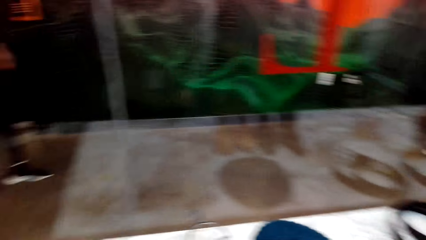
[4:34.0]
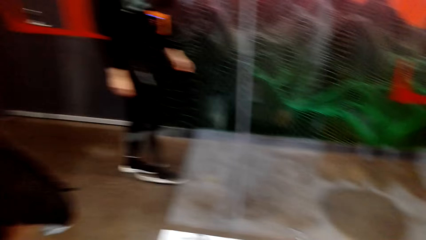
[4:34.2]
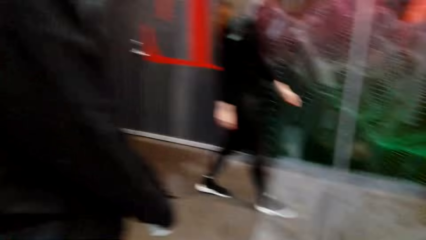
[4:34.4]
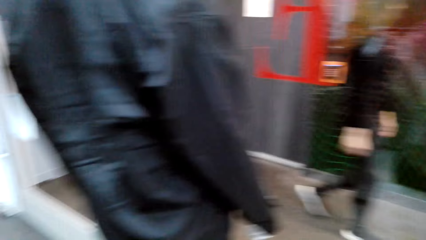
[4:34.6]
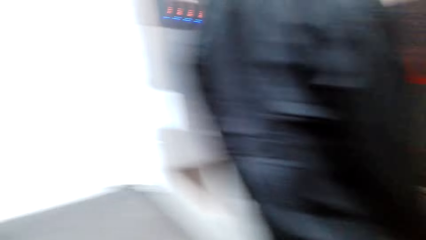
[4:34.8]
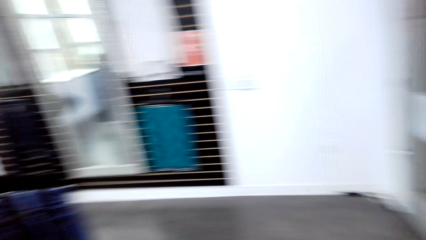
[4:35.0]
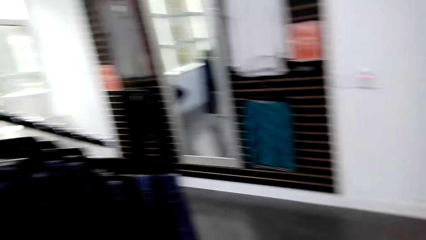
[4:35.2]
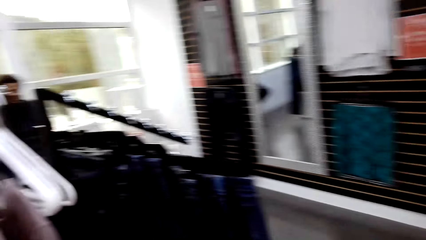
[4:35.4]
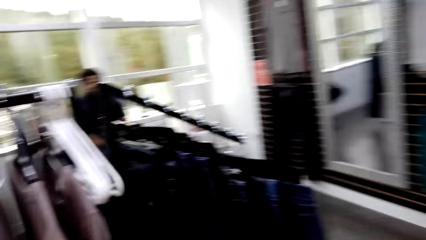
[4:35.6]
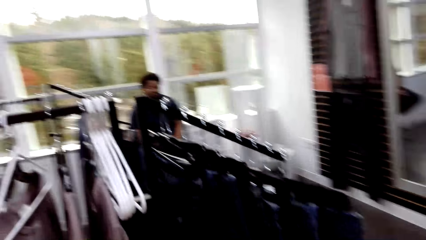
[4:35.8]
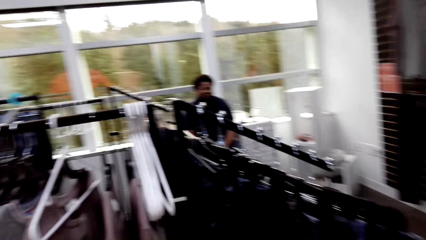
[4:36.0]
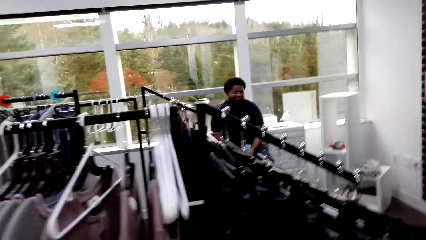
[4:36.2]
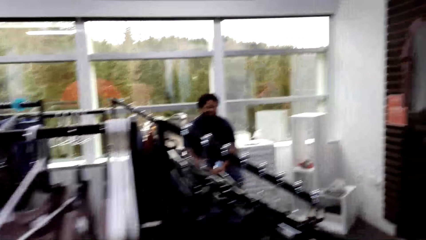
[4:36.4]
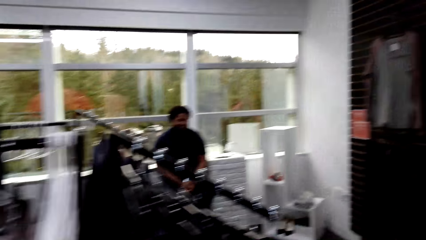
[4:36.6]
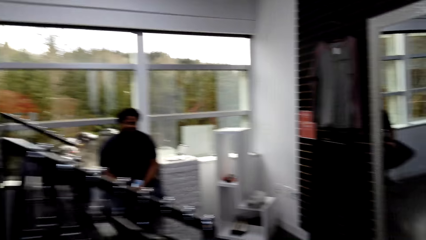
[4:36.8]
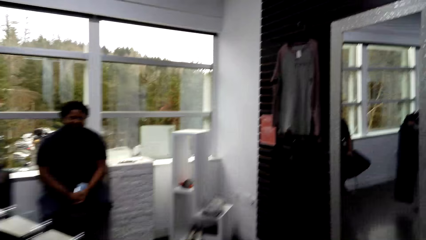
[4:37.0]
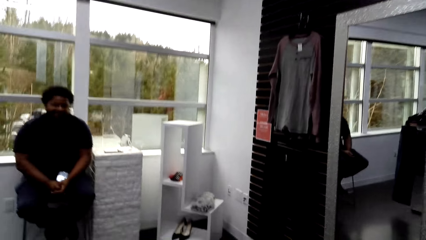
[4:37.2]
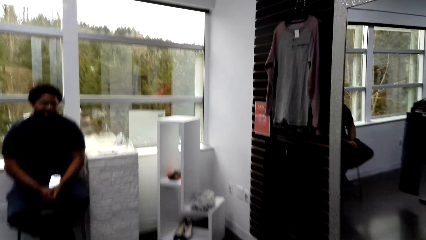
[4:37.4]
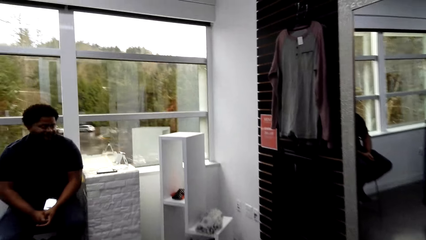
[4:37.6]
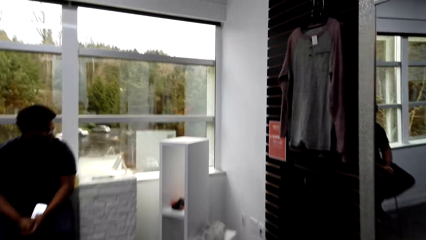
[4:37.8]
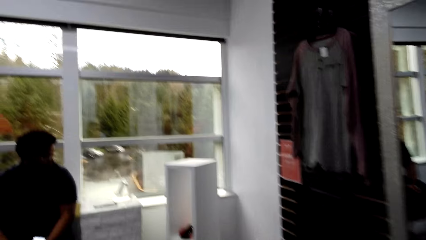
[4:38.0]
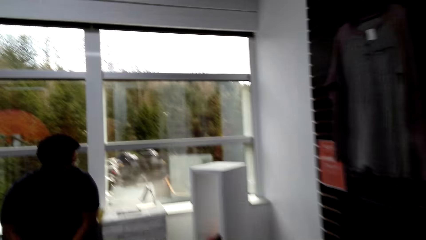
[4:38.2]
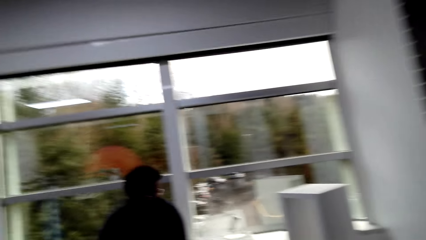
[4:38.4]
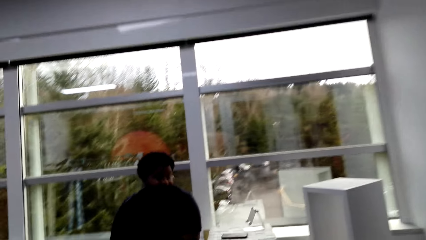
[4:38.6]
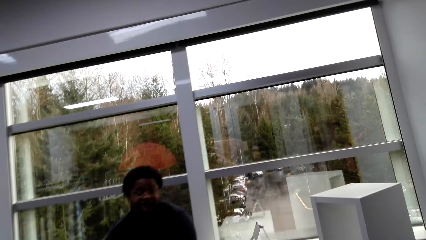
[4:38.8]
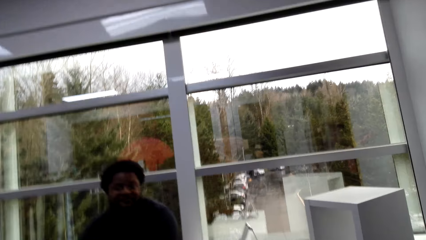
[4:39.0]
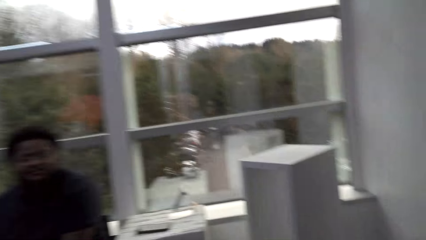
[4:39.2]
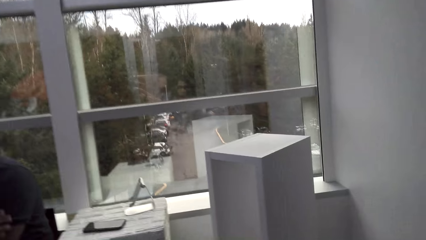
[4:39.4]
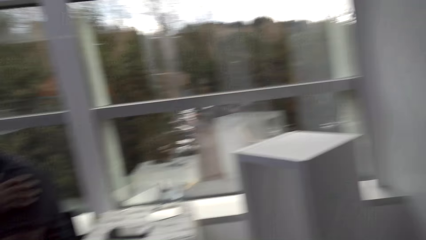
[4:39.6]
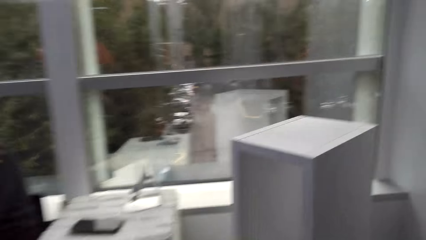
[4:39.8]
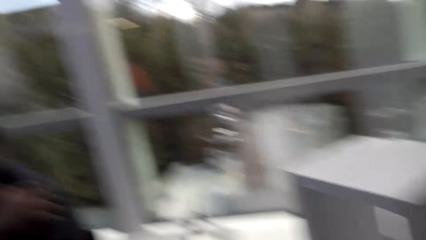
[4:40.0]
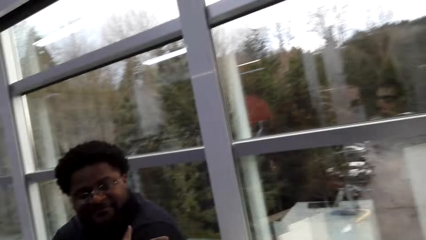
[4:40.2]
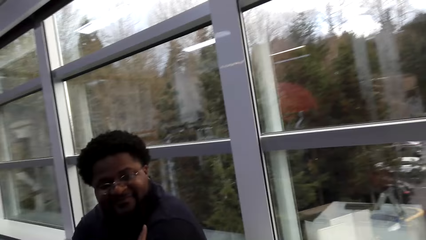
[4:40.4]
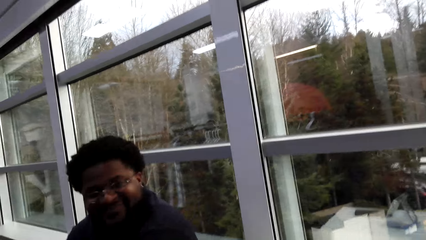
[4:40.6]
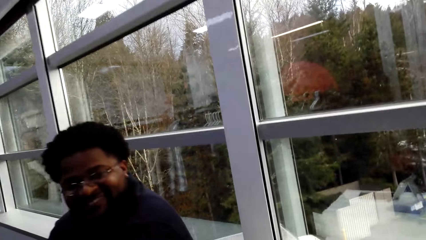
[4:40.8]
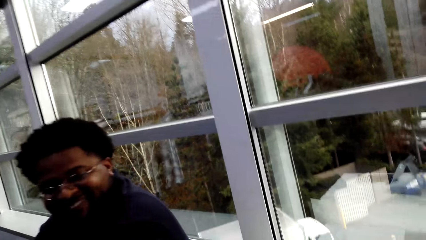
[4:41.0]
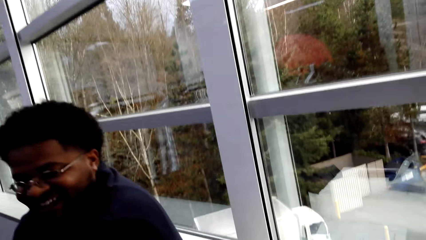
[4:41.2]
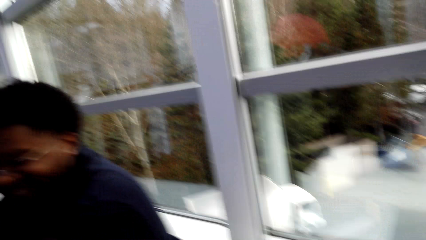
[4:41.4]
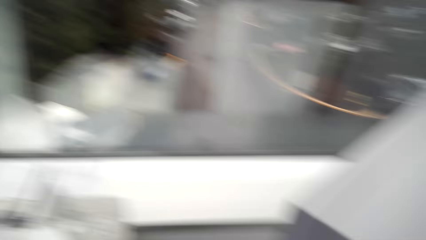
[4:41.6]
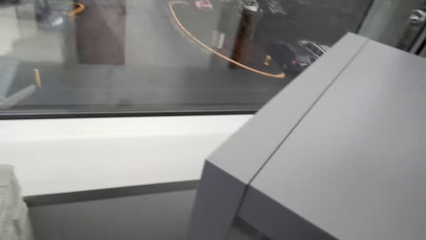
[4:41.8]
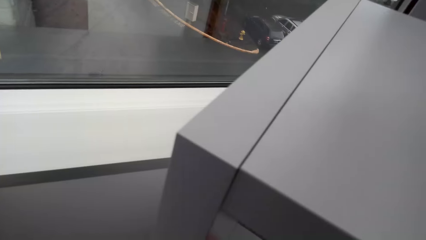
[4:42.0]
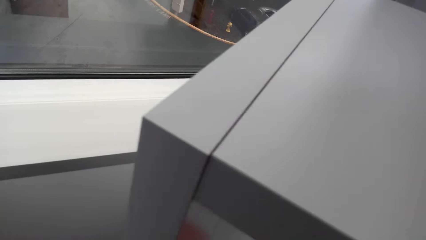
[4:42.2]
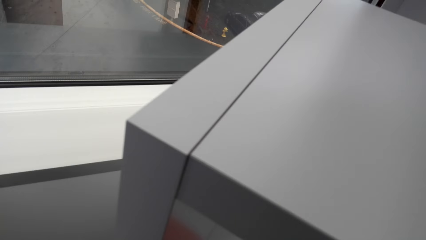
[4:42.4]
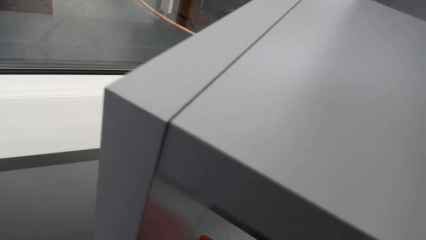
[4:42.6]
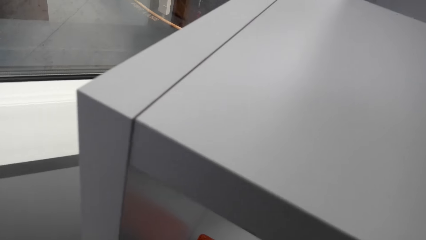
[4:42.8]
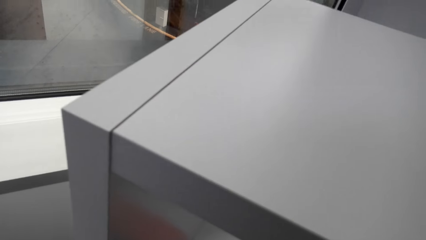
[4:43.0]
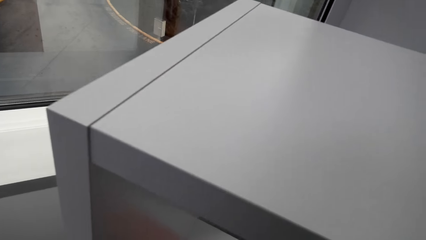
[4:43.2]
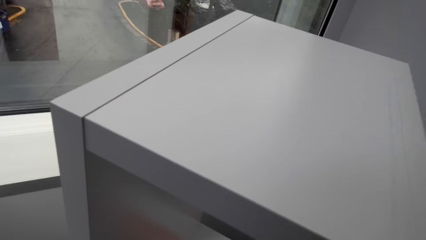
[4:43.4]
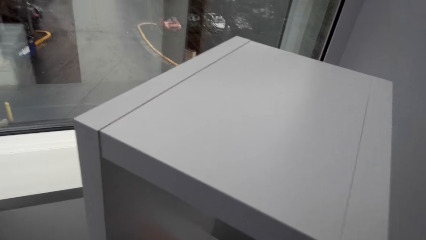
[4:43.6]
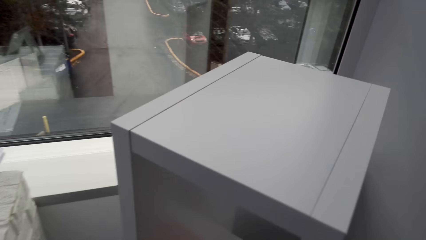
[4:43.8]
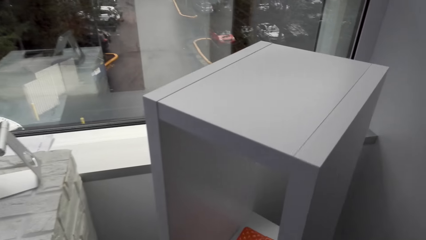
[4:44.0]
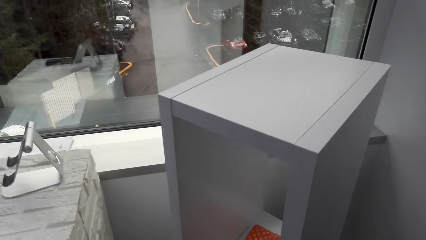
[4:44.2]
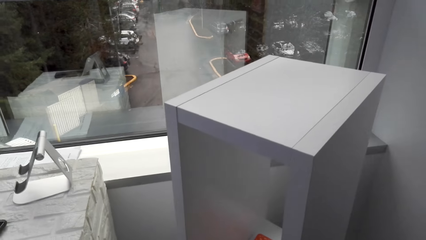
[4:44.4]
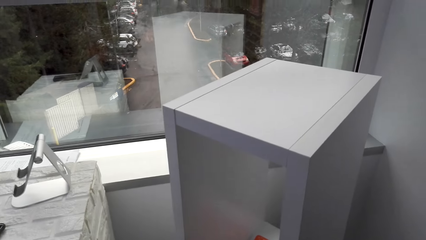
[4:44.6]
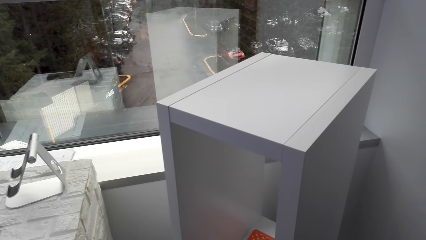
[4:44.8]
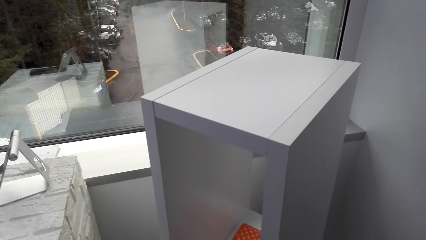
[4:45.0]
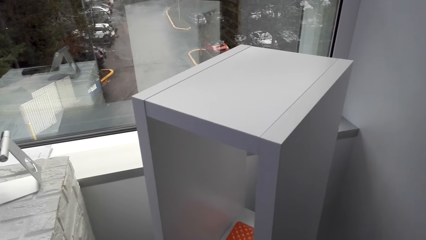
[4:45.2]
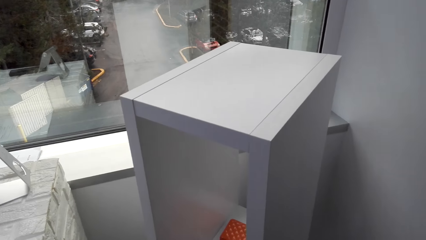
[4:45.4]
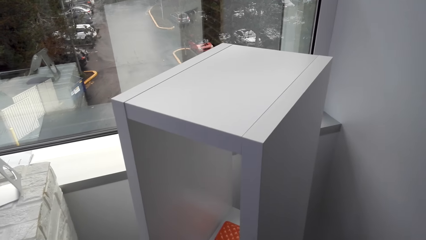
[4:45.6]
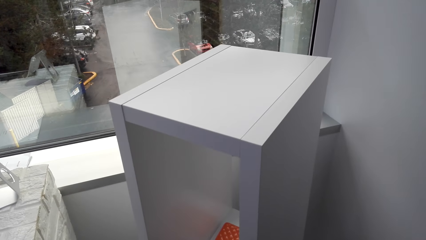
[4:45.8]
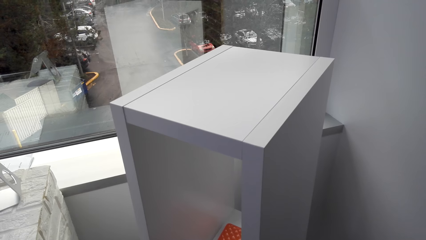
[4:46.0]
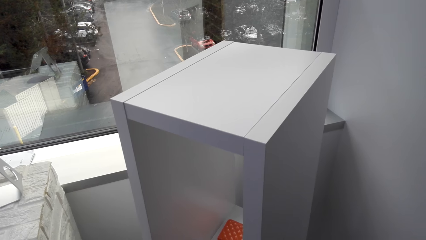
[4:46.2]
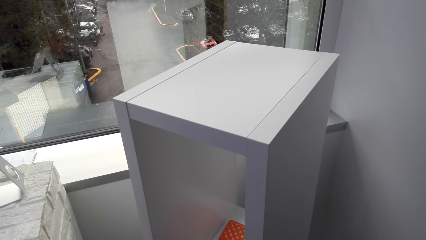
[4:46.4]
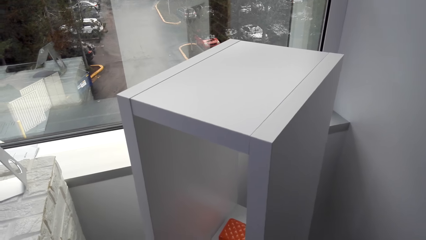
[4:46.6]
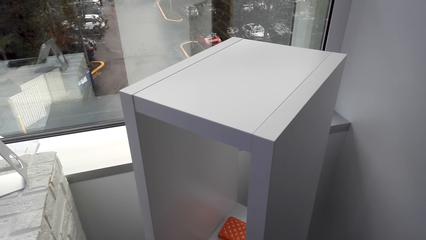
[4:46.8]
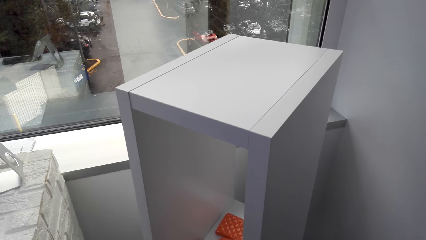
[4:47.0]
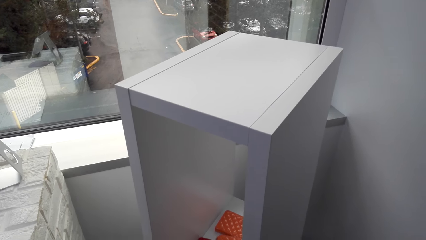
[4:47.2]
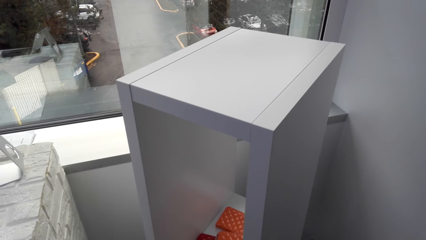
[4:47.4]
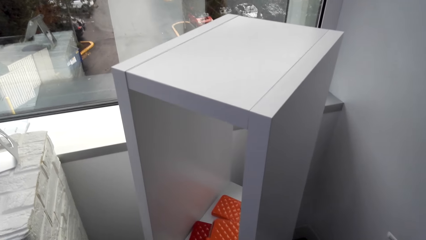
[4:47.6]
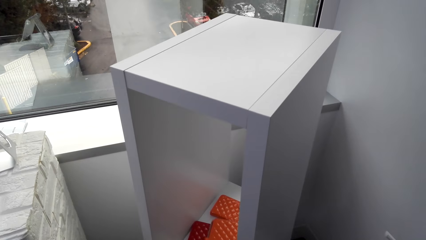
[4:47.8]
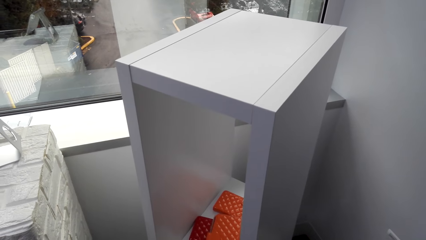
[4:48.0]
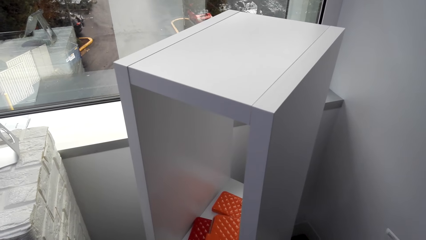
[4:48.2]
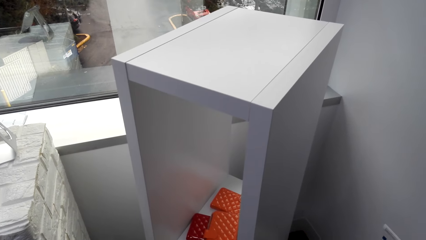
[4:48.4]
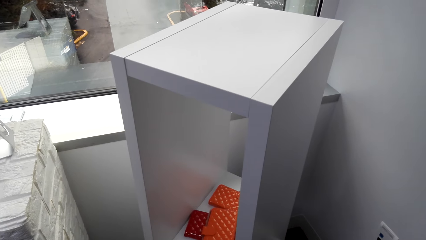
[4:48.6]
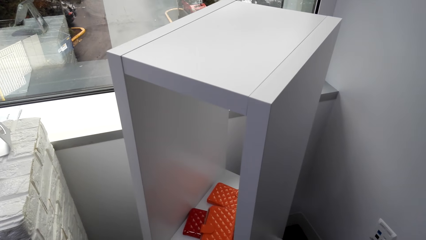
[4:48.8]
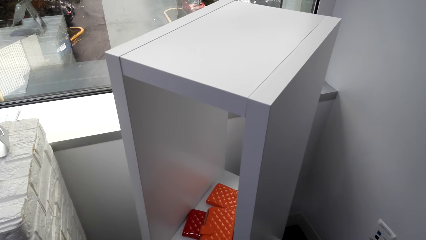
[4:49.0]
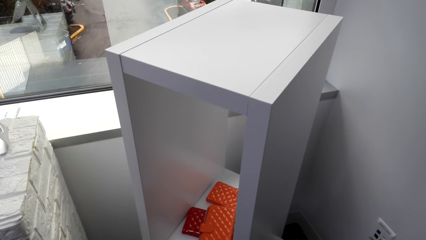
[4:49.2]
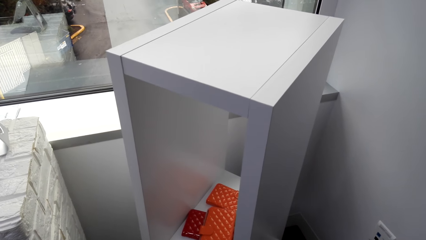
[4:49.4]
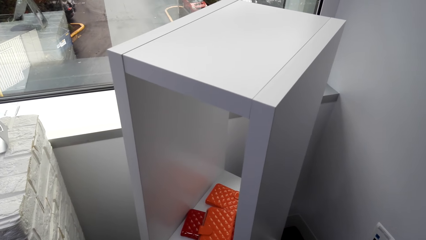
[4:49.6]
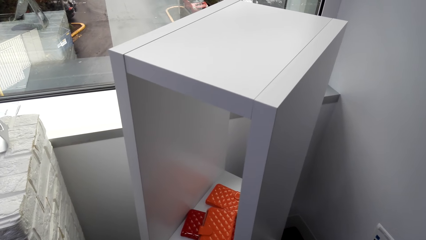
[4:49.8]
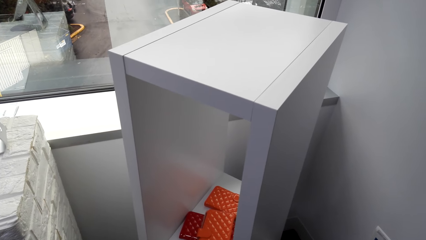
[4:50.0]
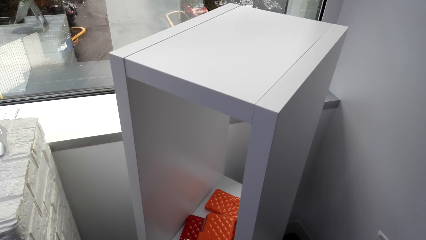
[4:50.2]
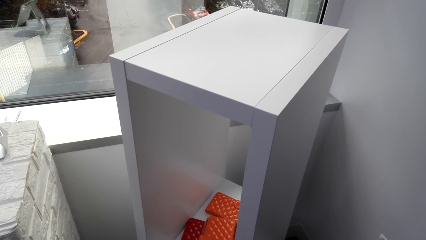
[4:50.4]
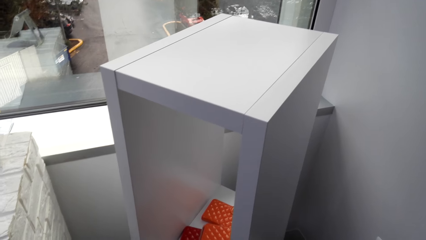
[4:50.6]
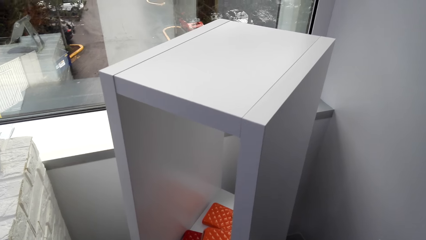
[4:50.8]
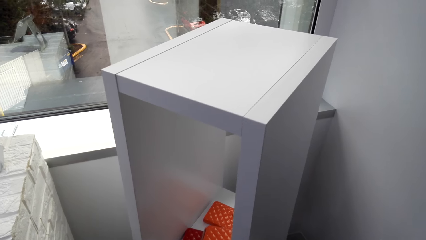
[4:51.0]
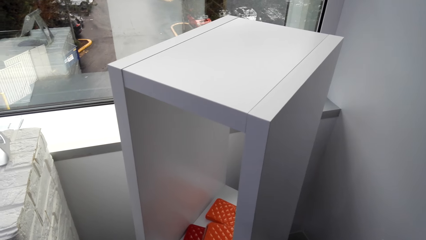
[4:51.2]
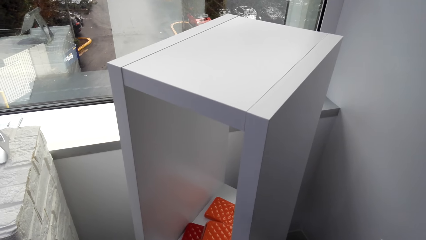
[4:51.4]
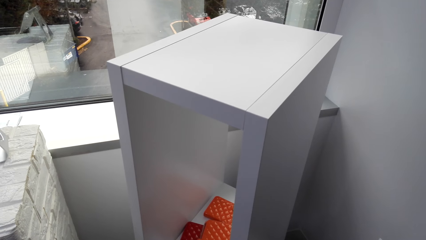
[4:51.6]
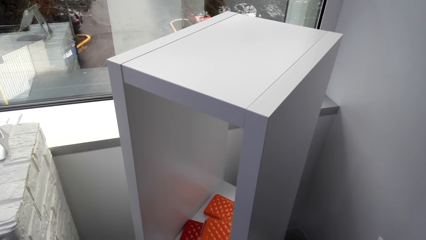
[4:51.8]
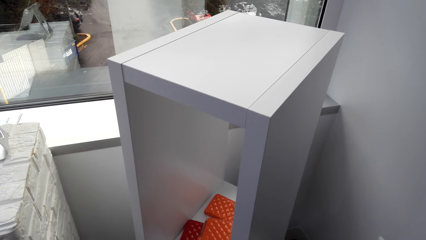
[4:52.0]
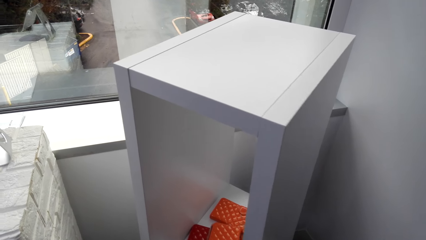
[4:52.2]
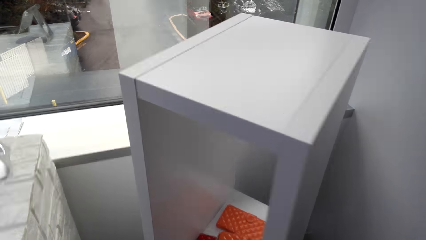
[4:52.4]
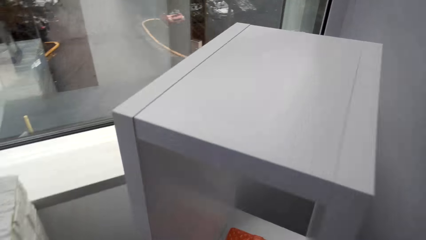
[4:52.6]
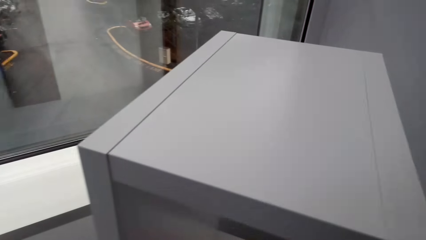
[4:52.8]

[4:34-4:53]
The camera wearer walks in the room. They converse with a man. They stare at the man. They stare at the porch. They look around. They look on a cabinet.
